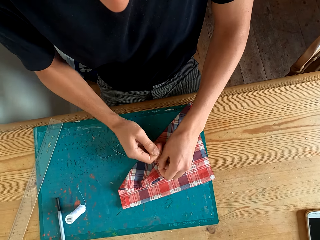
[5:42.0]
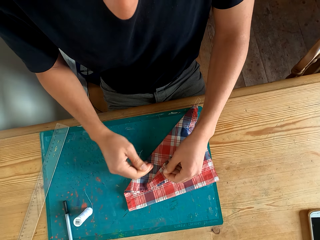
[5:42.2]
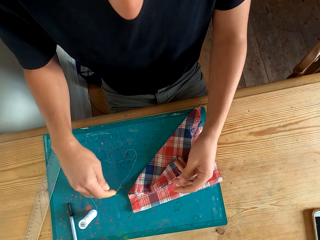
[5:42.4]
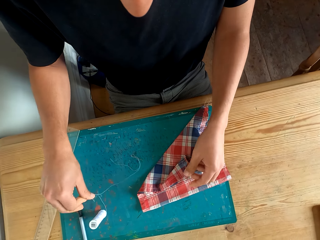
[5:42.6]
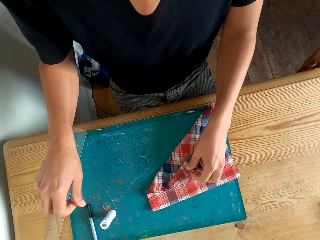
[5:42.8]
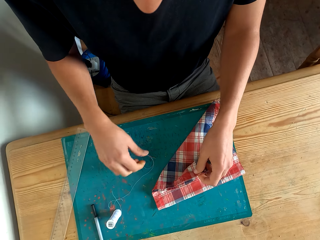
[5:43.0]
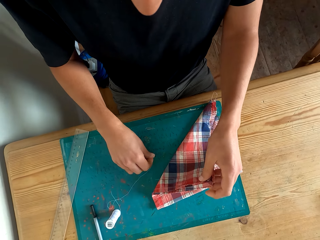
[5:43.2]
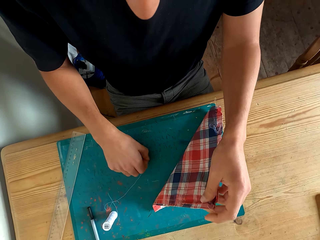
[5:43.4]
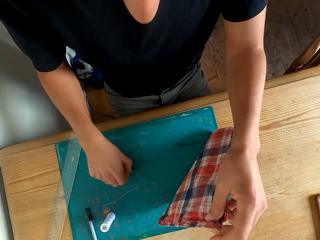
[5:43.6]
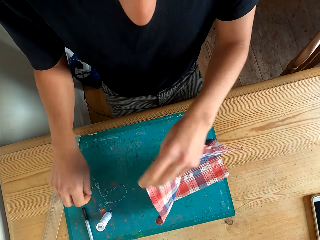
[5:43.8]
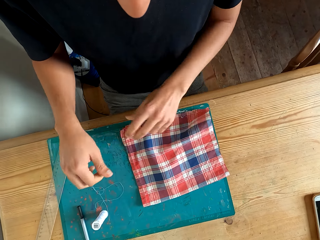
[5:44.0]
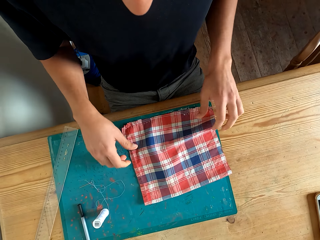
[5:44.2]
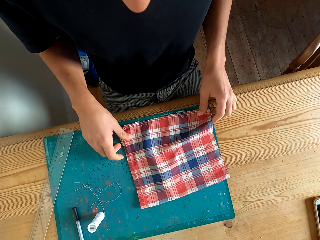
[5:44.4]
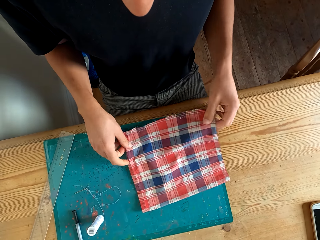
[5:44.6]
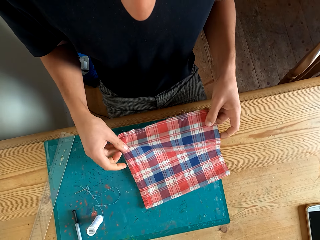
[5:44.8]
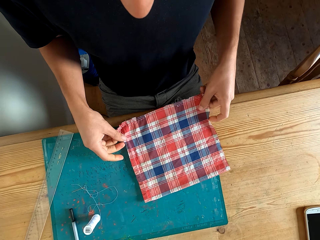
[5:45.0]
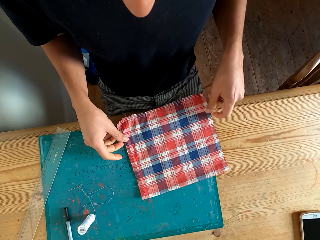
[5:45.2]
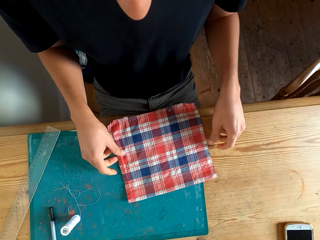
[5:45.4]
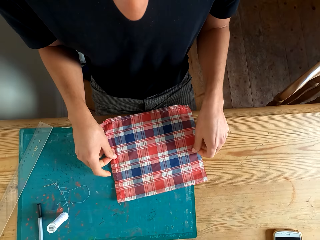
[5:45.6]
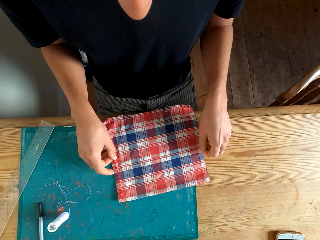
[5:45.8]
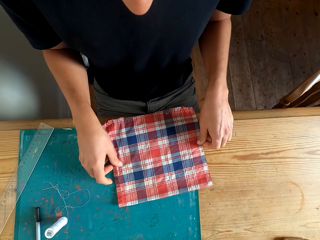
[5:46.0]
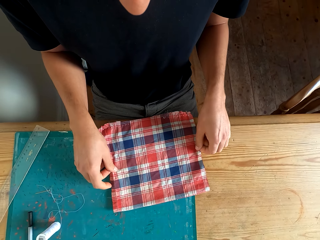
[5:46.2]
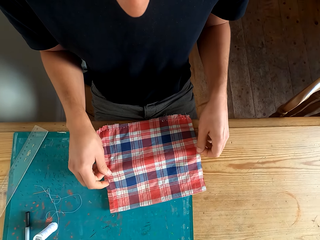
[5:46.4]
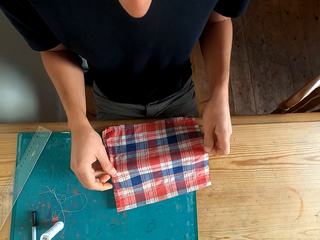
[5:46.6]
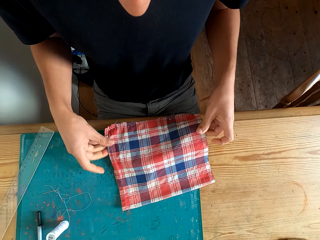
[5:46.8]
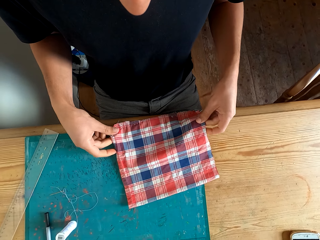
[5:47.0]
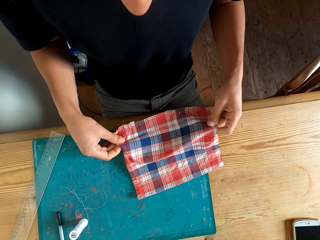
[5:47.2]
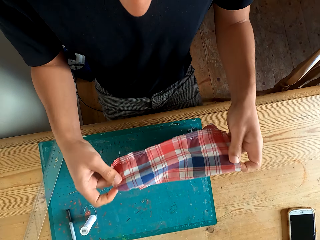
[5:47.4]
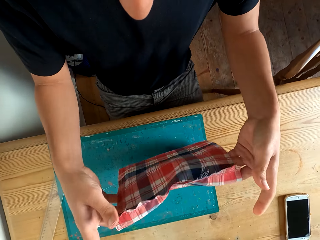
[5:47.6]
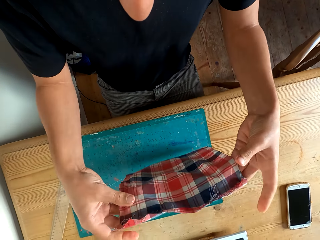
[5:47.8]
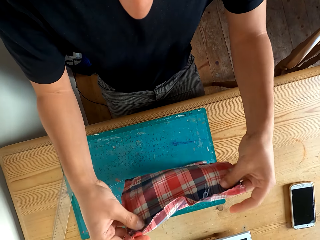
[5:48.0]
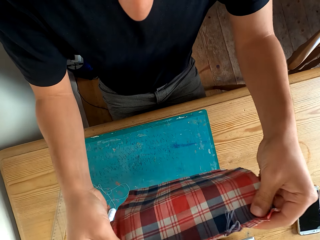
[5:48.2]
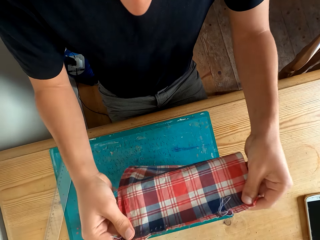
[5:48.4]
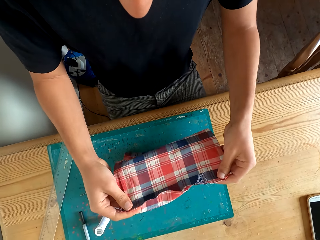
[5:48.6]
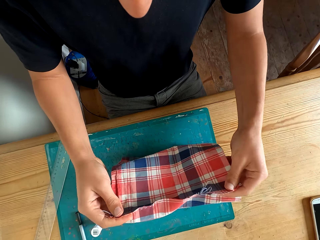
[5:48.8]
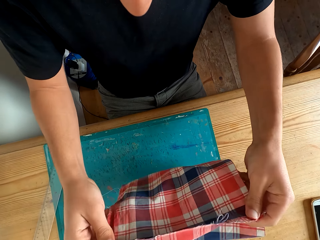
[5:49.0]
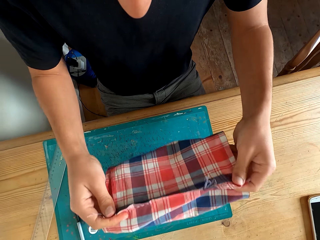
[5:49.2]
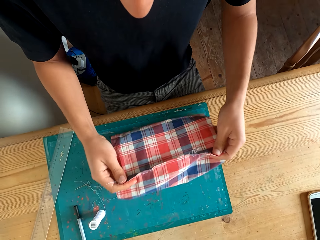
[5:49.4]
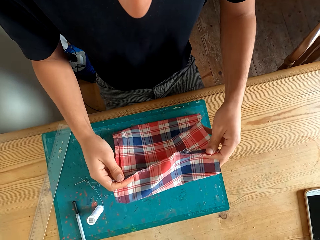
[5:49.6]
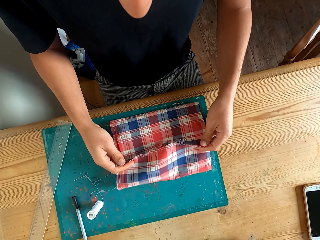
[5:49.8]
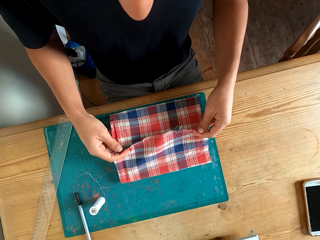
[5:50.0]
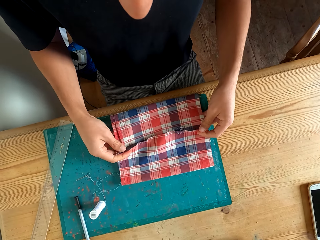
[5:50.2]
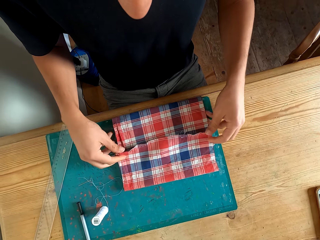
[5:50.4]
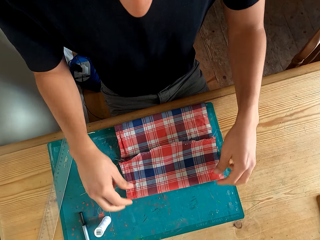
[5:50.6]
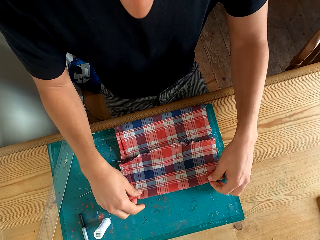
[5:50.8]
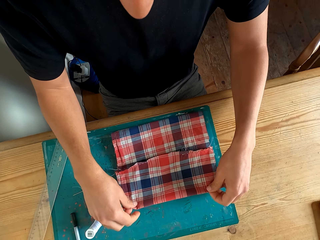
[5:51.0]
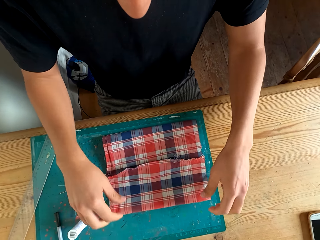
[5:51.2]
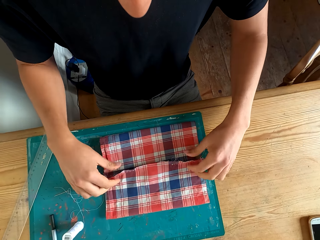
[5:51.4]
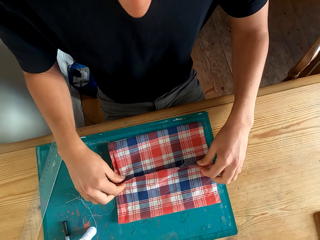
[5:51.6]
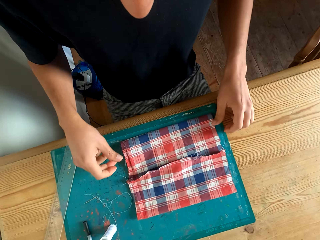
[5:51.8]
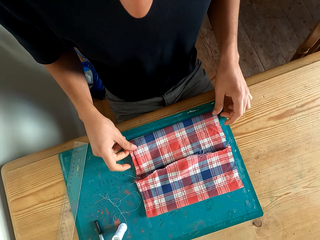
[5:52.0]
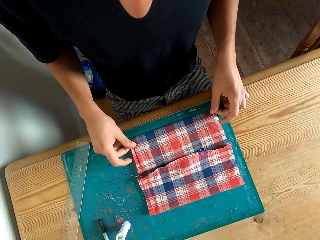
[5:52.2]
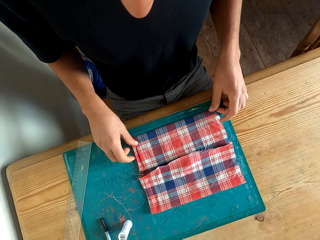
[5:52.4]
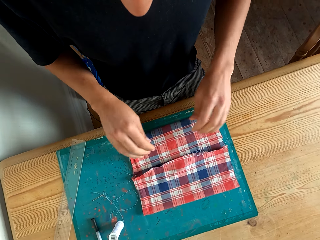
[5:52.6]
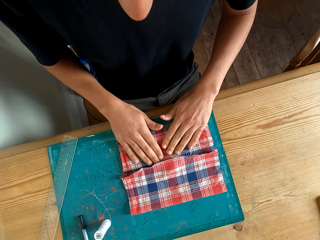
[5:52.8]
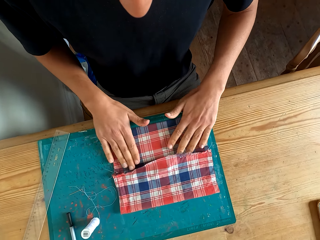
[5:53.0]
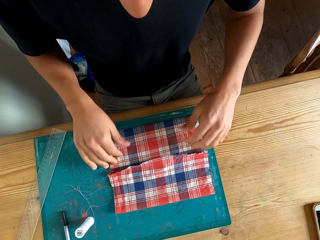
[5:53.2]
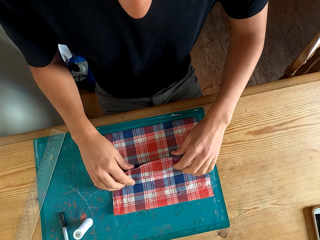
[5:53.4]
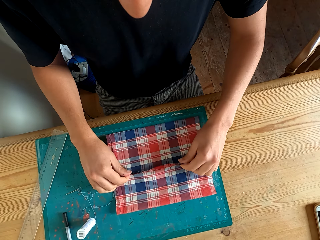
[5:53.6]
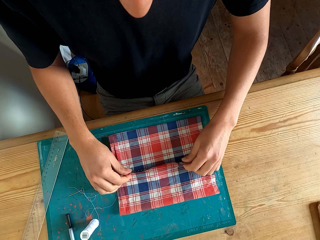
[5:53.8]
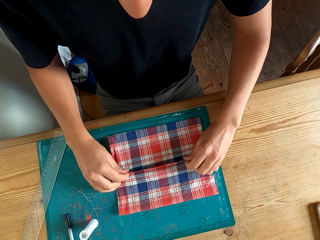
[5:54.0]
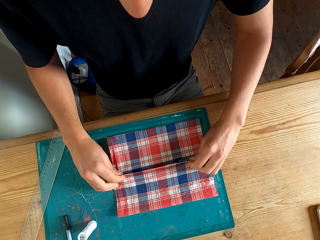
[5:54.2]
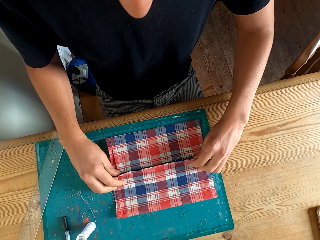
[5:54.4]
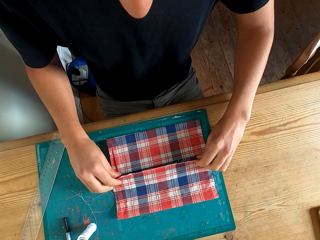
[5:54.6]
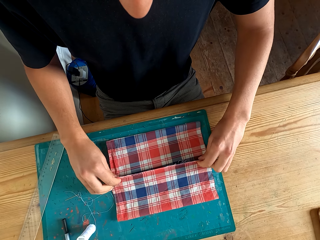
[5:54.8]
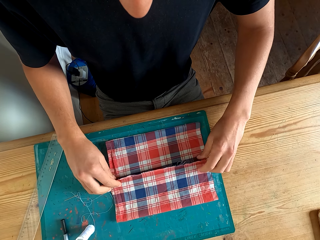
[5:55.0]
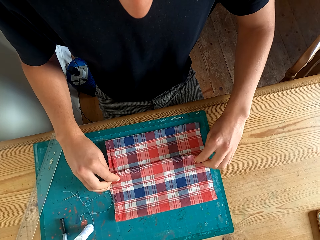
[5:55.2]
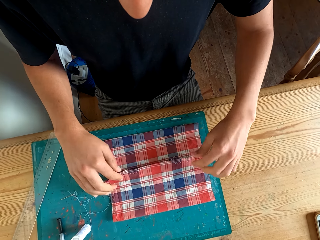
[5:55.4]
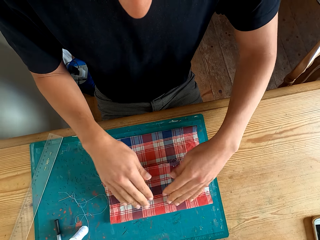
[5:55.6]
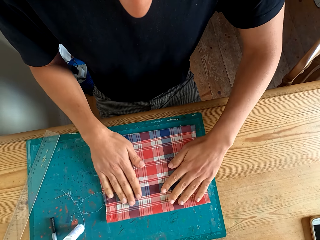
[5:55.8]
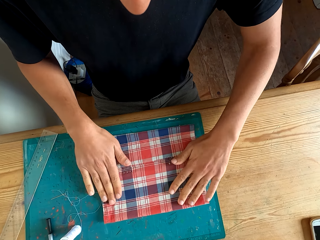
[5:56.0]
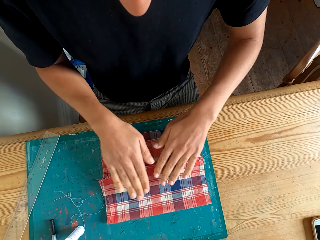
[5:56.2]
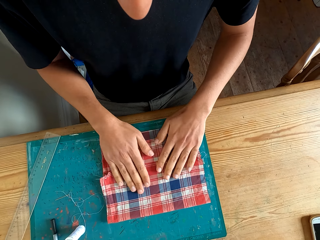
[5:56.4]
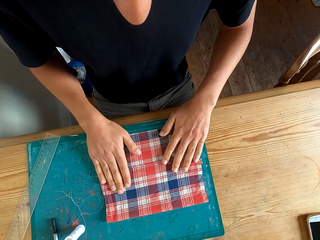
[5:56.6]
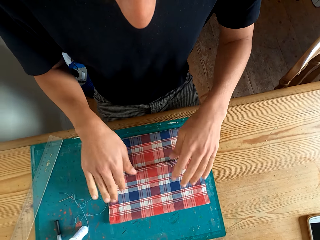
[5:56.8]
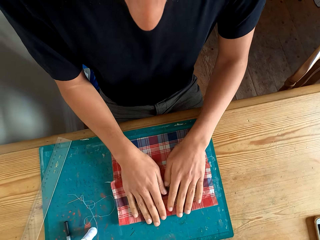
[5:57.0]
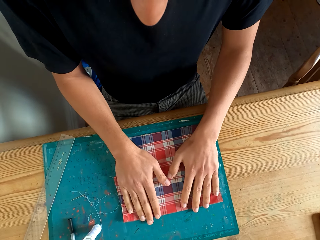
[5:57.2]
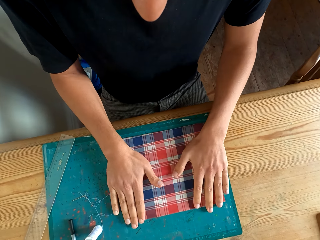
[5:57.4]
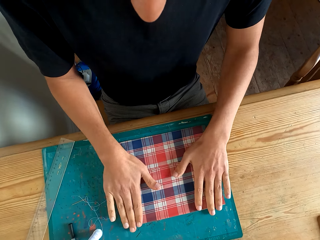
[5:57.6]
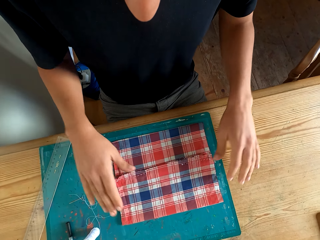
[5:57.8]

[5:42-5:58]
The camera wearer cuts the thread with hands. They straighten the fabric. They turn the fabric. They straighten the fabric.

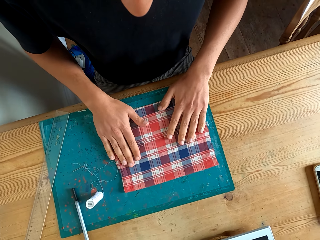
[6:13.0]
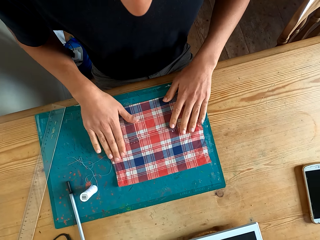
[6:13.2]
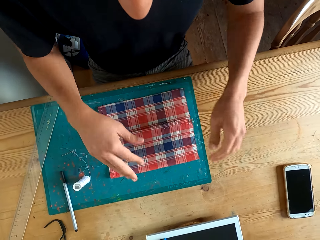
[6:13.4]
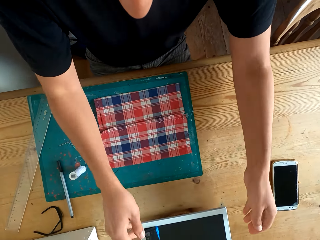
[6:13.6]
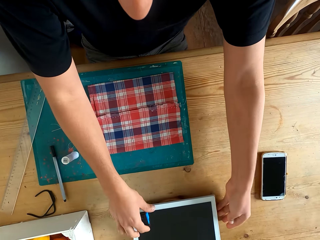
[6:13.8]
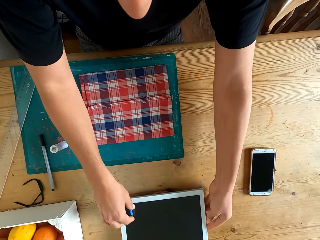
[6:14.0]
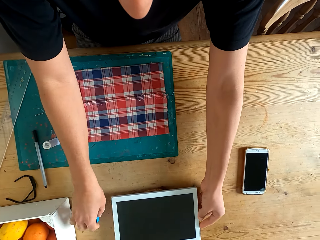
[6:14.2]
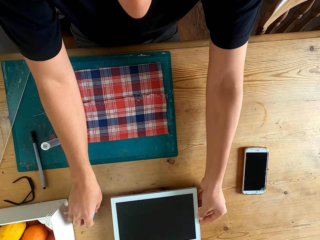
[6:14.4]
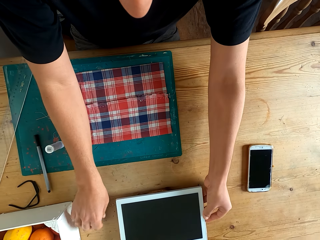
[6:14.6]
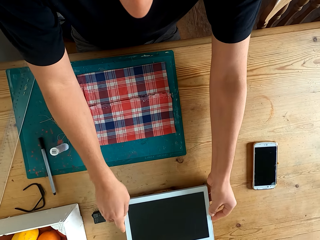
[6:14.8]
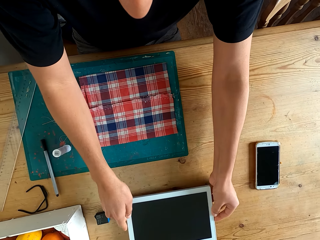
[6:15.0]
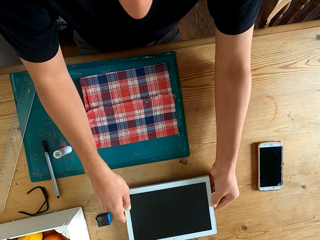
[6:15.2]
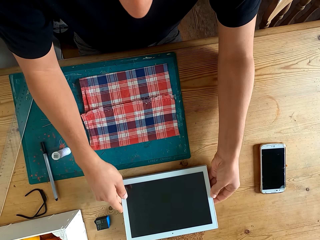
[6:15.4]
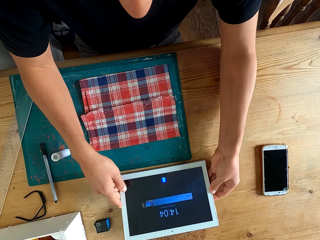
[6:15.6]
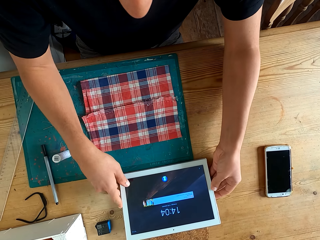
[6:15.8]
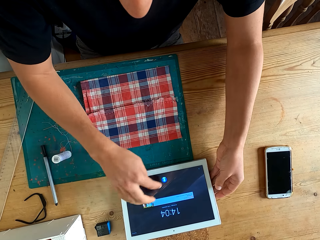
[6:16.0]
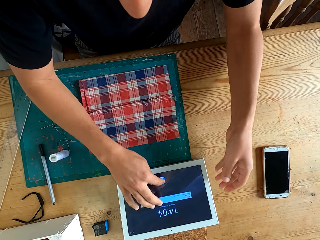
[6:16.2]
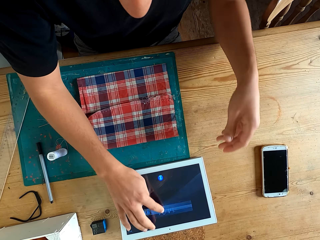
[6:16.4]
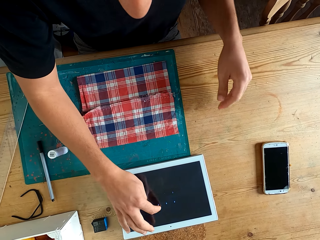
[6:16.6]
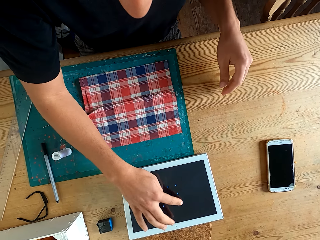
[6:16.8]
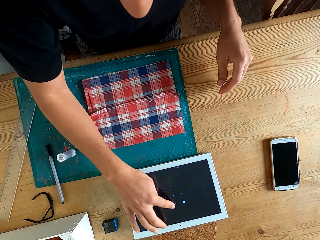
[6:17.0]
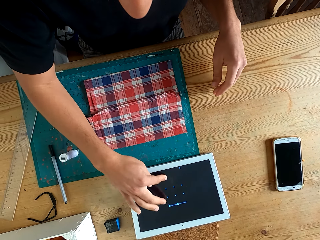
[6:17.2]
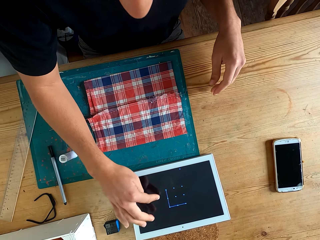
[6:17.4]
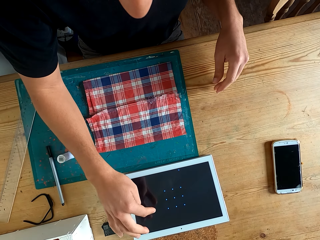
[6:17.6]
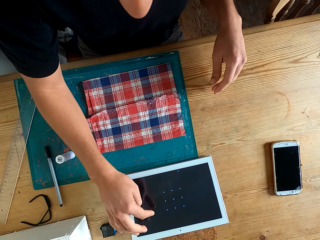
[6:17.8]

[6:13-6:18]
The camera wearer operates the tablet. They touch the tablet.
